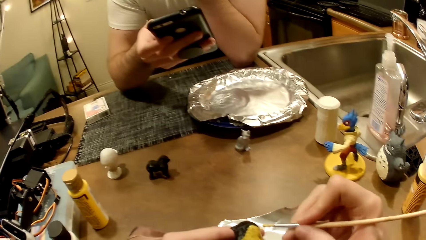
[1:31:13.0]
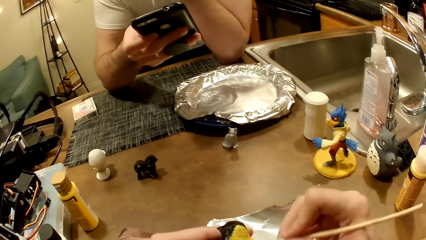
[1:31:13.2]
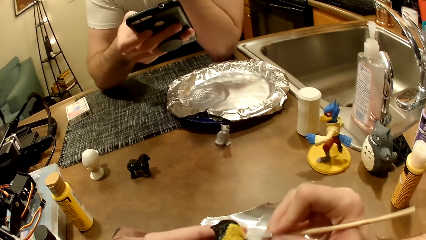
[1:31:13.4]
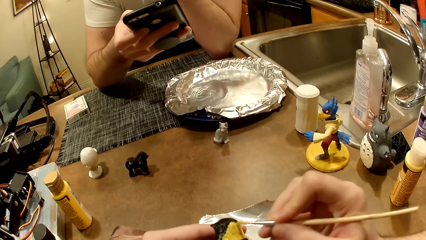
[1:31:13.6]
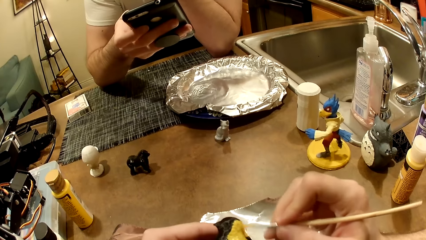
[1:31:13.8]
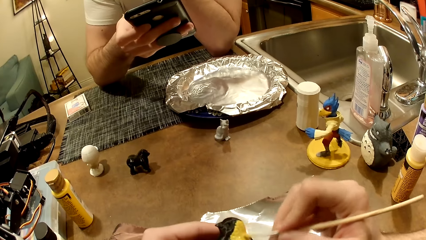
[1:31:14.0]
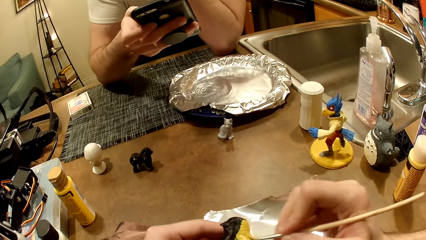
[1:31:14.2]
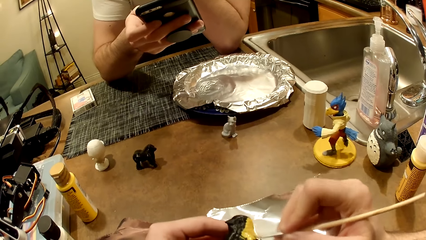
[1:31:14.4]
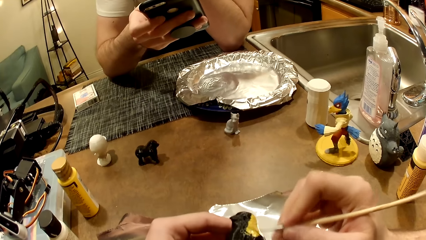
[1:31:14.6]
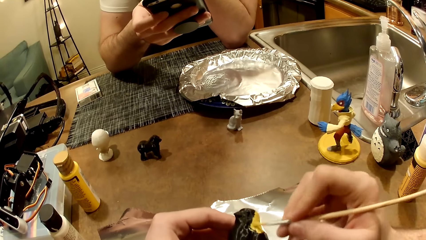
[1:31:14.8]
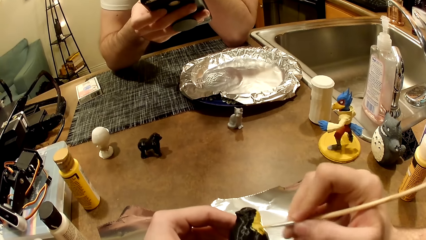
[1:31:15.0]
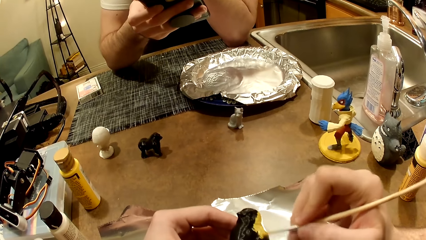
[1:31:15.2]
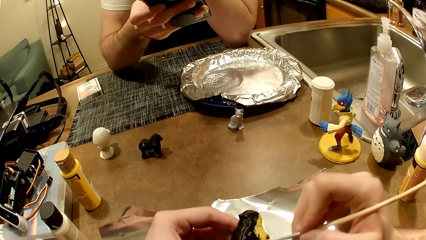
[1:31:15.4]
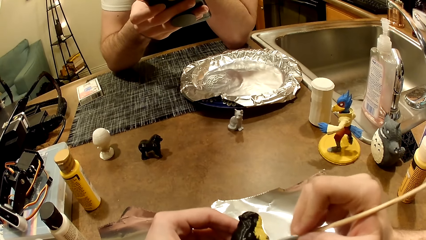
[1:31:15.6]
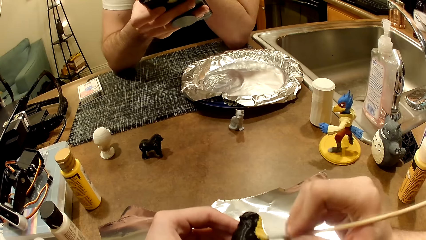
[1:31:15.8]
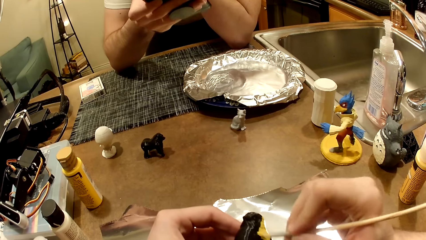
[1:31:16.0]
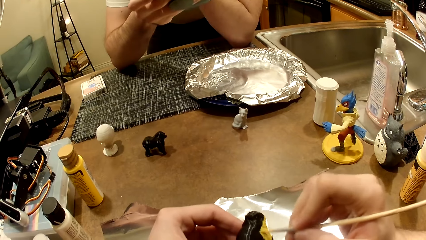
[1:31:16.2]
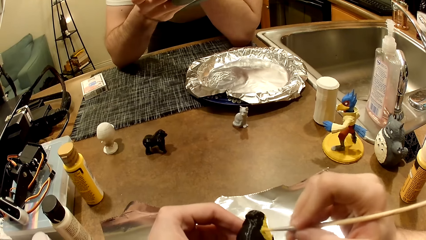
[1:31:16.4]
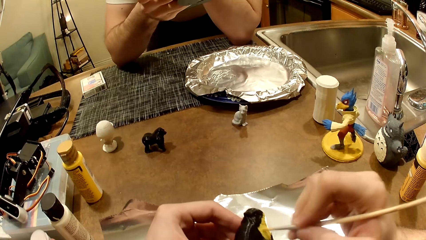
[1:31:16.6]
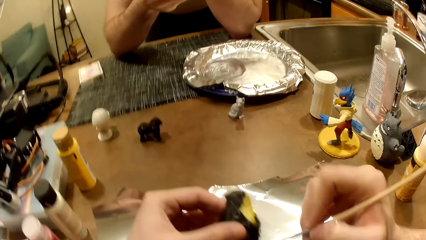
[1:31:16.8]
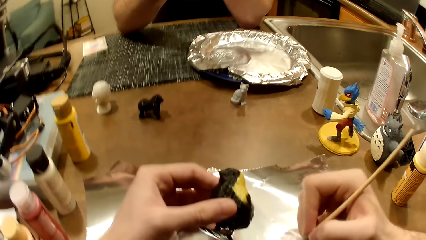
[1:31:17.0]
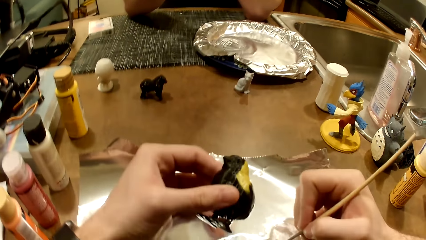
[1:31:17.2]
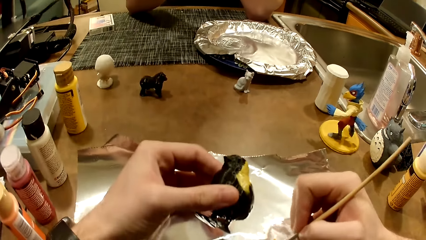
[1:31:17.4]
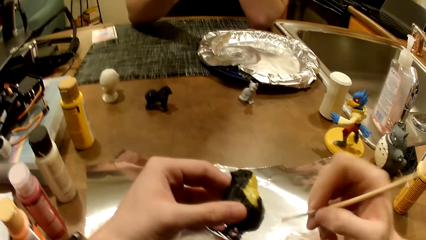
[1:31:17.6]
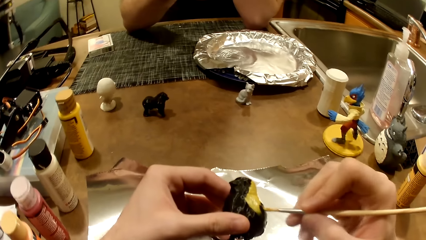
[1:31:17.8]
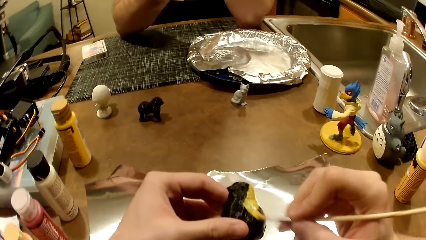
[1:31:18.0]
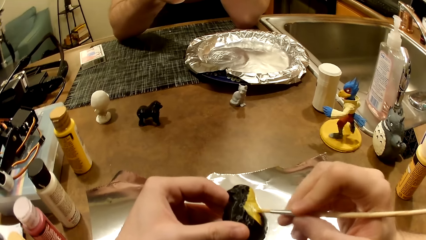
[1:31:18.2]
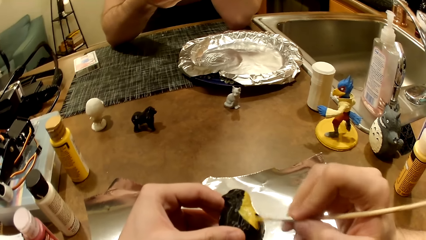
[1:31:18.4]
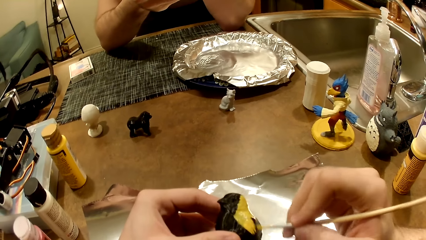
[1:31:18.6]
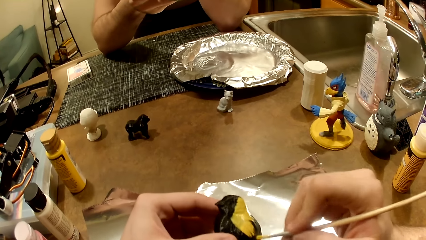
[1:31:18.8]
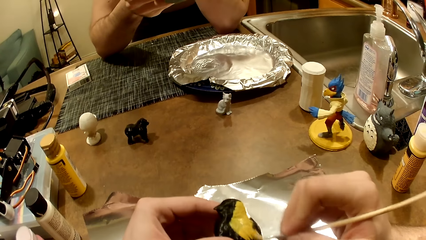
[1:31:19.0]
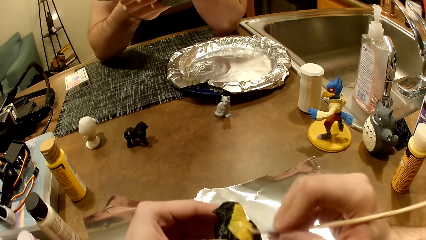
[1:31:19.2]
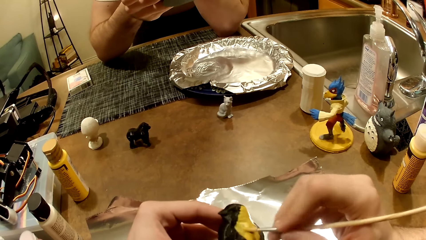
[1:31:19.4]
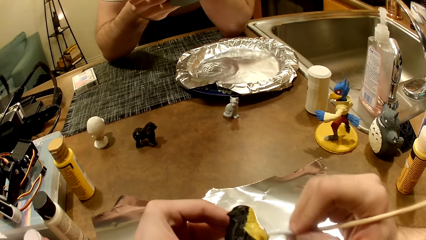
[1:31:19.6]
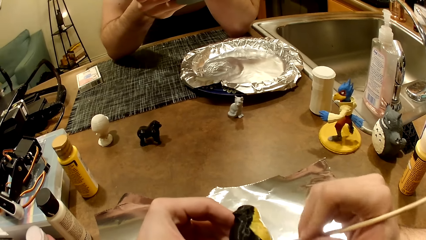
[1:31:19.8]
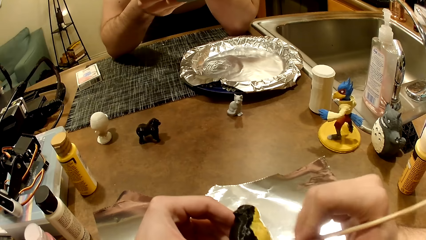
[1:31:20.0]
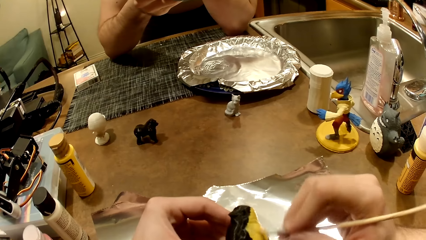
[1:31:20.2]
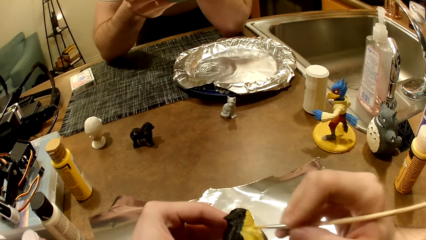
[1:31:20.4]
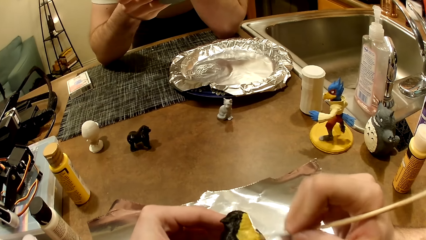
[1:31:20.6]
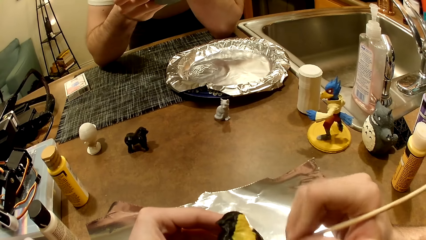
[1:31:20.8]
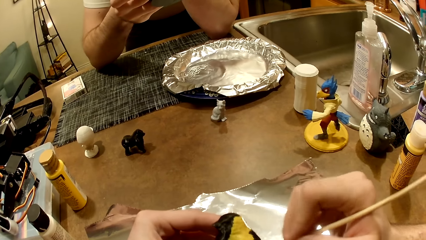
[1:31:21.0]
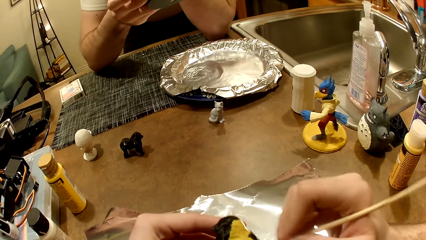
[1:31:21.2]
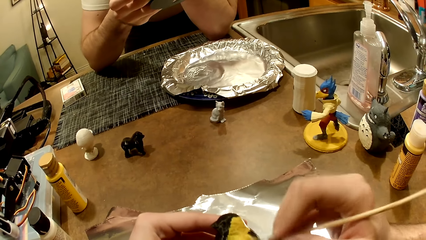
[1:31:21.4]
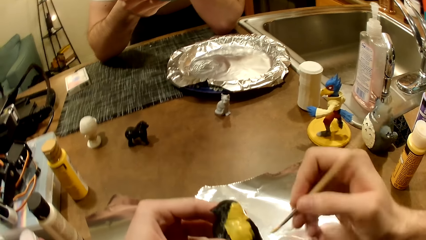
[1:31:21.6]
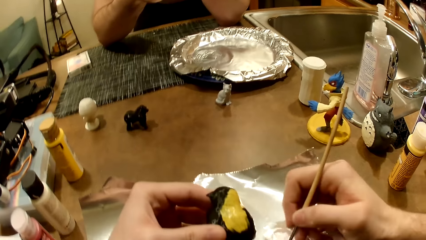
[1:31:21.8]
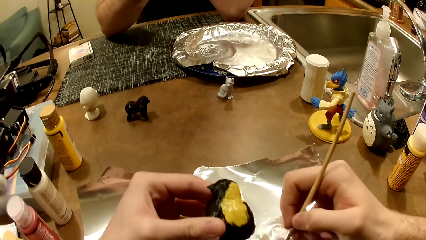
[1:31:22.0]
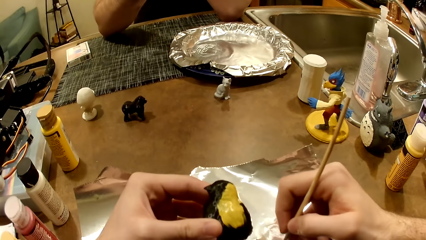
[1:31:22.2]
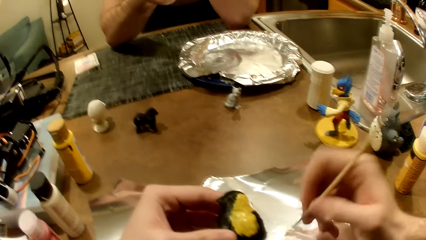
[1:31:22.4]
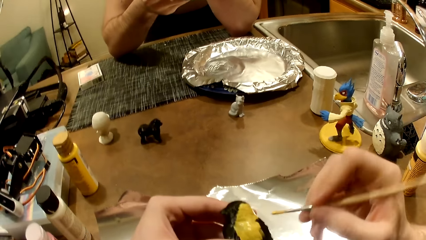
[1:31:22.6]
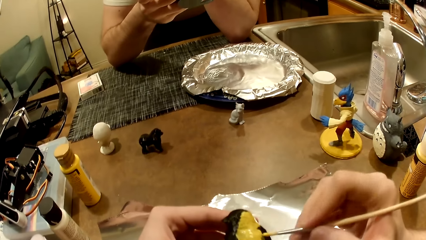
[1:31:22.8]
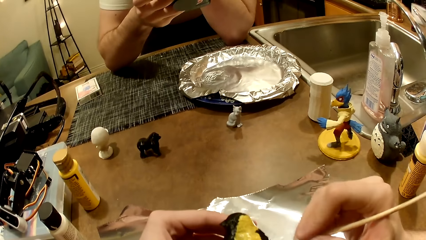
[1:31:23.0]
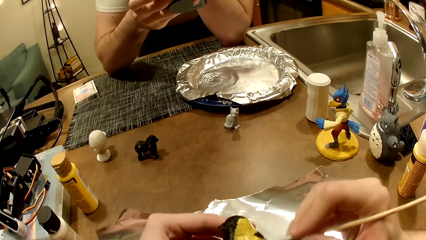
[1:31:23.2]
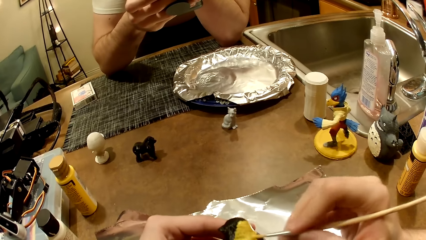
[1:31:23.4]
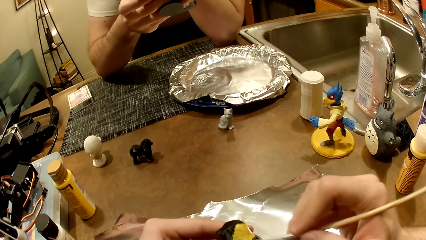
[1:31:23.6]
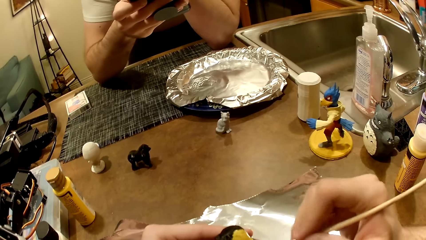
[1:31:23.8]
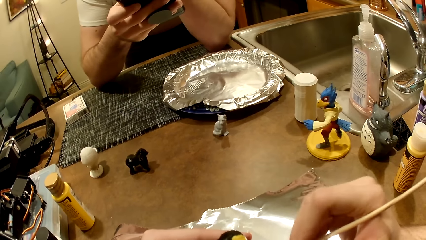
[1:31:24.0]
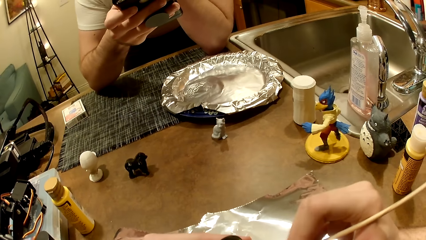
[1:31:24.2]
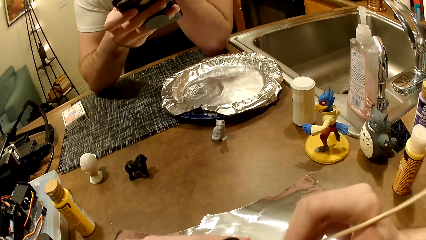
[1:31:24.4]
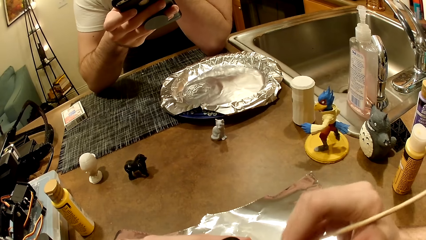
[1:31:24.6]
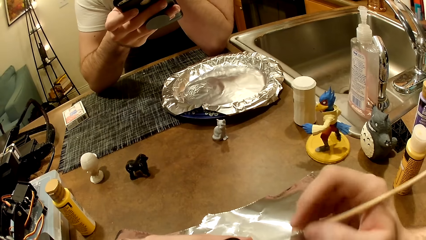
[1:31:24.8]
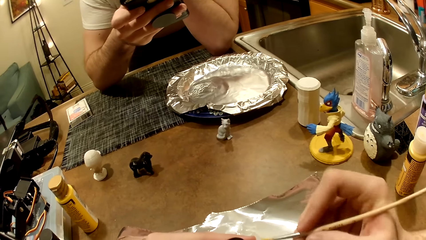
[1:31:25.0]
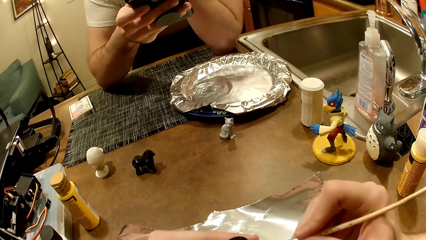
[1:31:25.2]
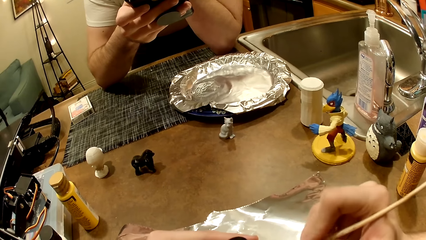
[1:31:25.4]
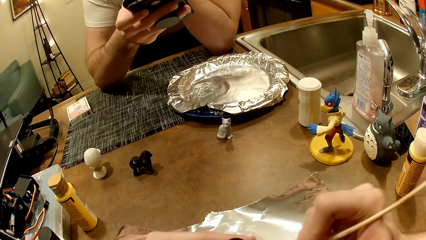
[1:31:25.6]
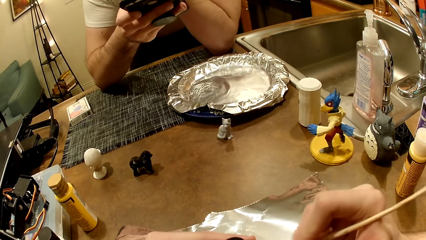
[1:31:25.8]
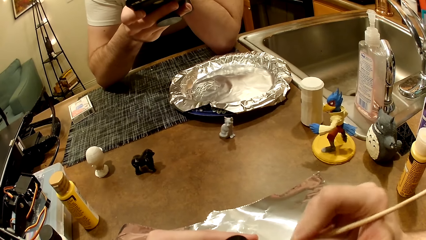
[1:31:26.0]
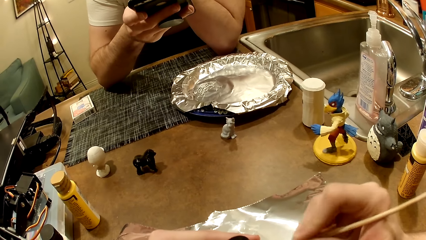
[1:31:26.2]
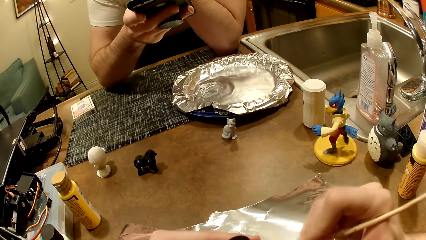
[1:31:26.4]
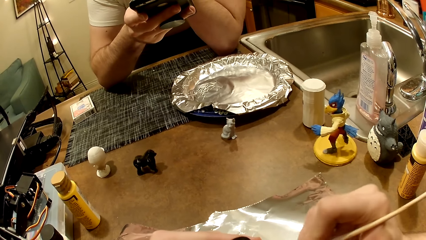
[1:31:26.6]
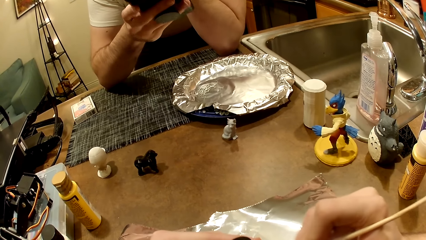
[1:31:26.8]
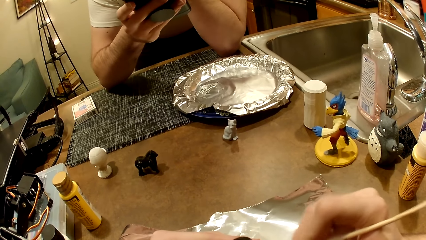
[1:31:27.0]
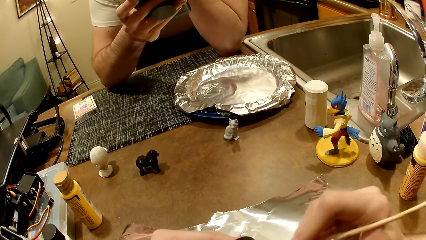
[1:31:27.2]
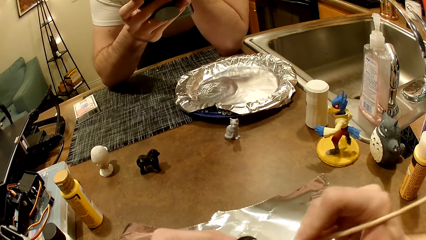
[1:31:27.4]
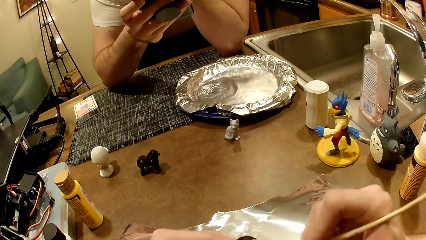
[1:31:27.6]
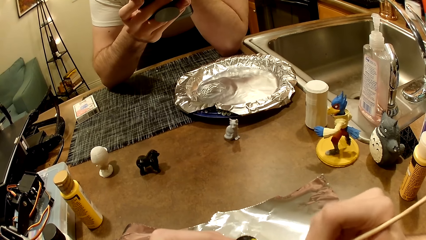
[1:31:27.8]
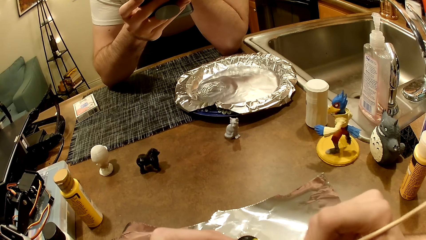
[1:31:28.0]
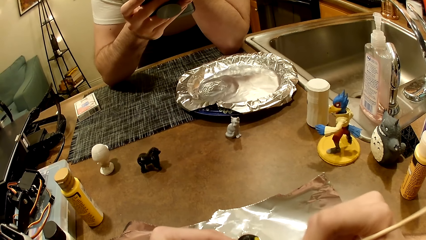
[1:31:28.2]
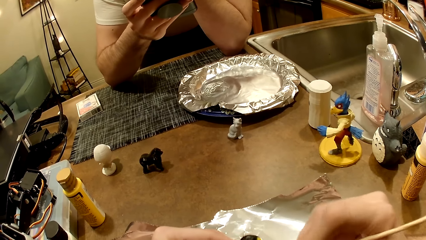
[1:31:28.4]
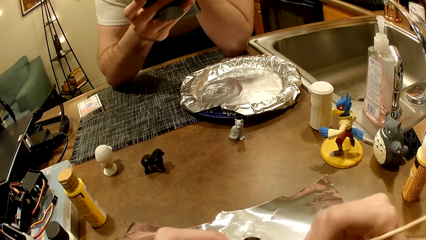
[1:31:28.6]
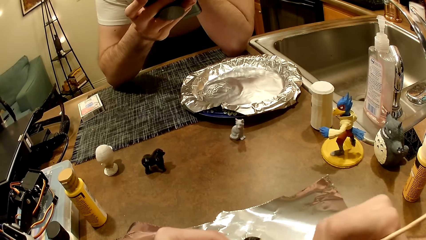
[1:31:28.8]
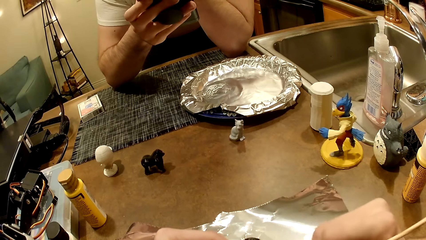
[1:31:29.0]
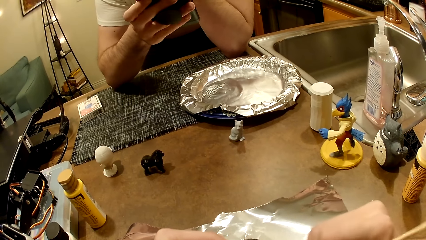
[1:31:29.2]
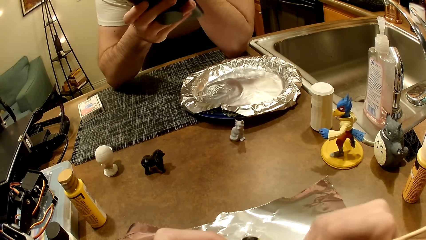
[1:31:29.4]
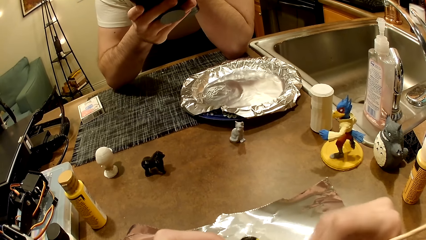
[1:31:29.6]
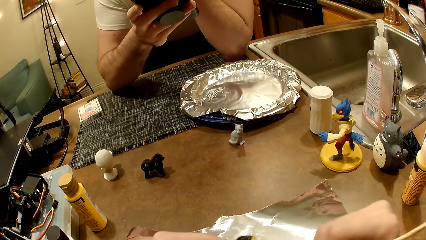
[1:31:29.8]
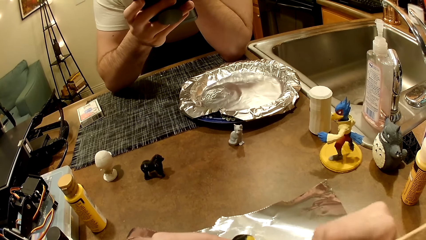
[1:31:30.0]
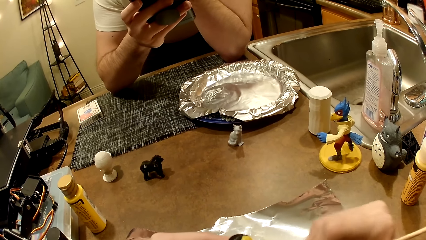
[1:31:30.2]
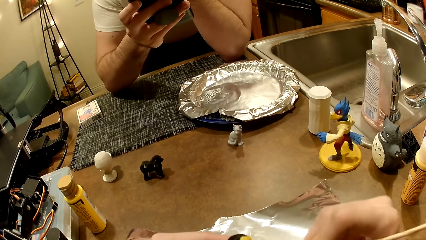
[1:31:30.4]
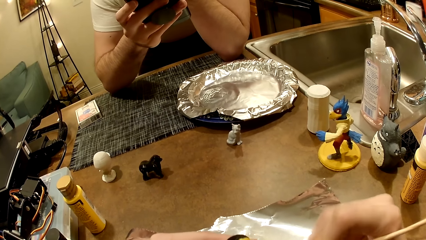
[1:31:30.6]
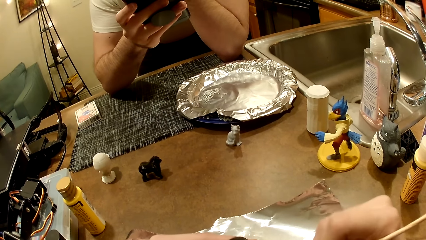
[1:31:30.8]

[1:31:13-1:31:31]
The camera wearer dips the paint brush in the cream-colored paint with his right hand. He paints the bird figurine with the cream-colored paint. He dips the paint brush in the cream-colored paint with his right hand. He paints the bird figurine with the cream-colored paint.
